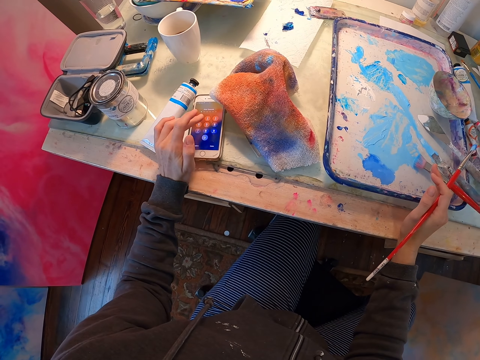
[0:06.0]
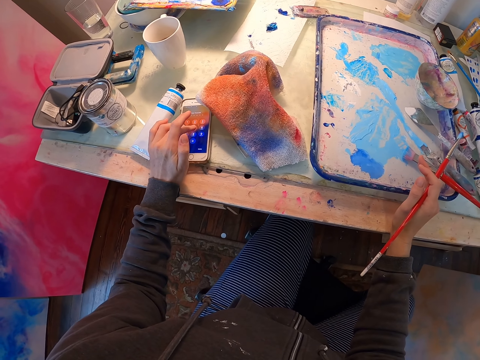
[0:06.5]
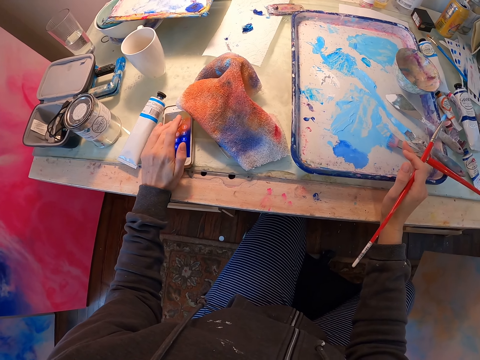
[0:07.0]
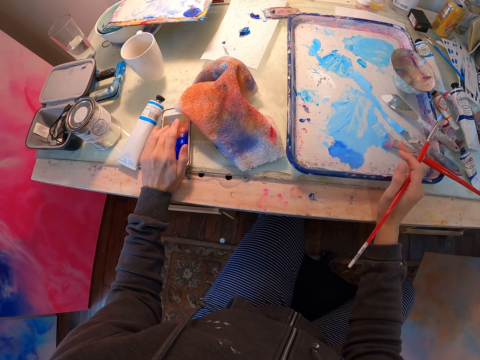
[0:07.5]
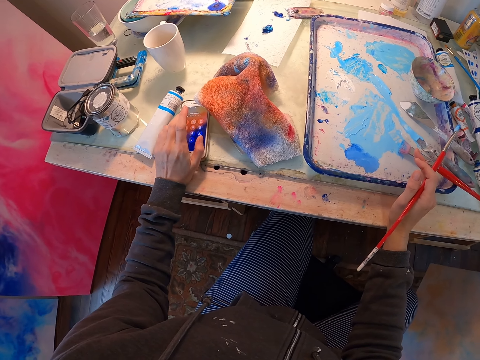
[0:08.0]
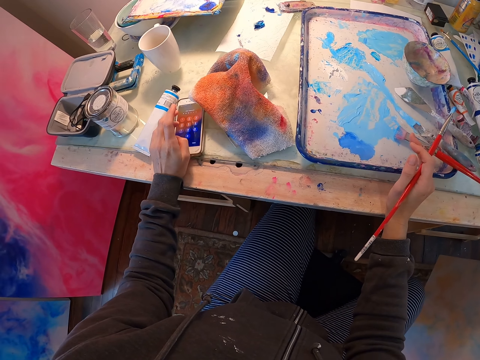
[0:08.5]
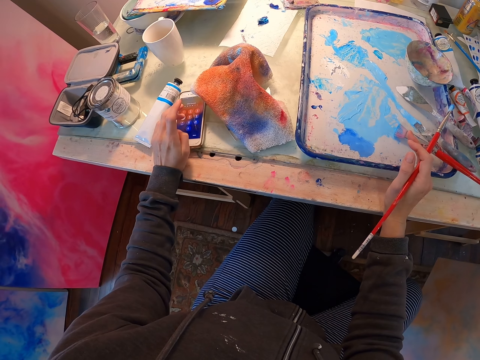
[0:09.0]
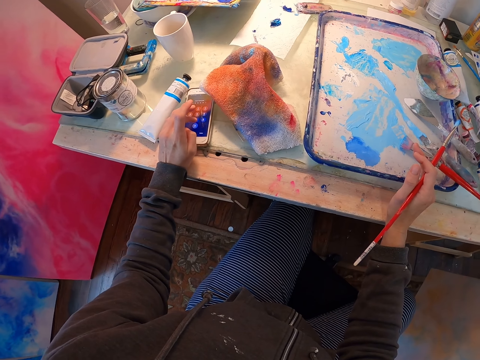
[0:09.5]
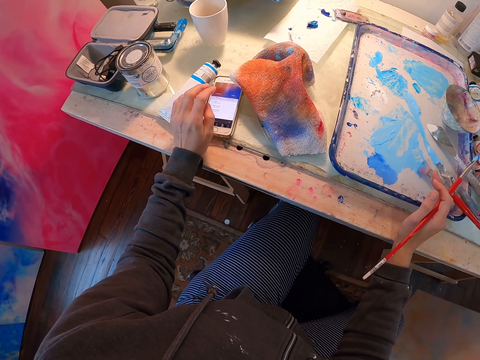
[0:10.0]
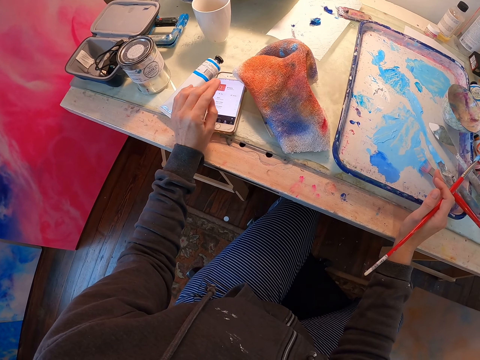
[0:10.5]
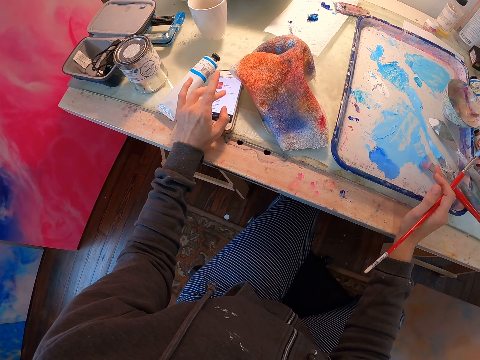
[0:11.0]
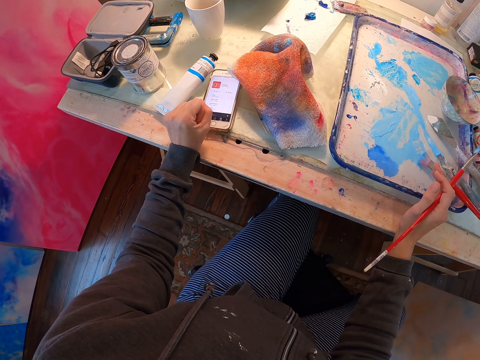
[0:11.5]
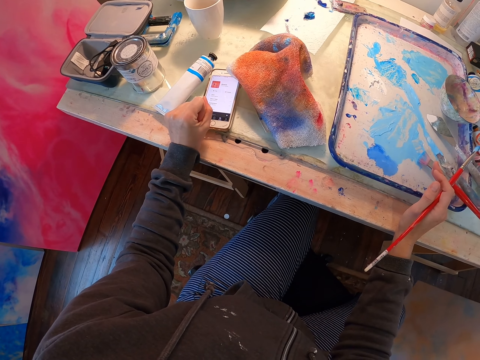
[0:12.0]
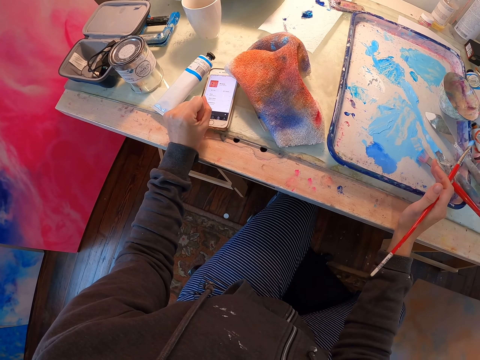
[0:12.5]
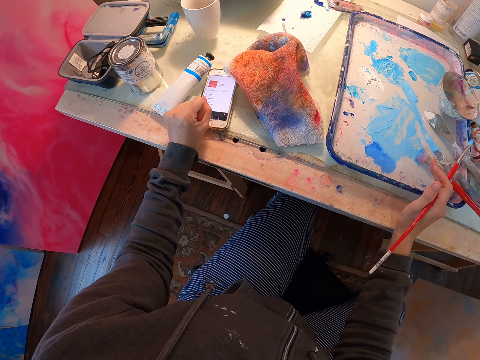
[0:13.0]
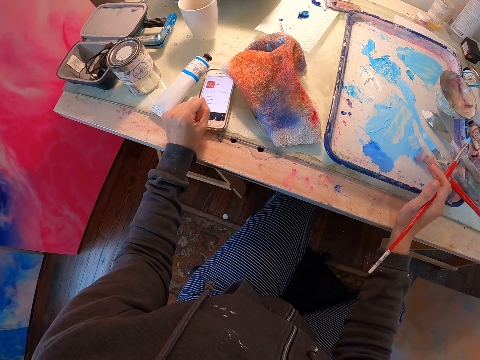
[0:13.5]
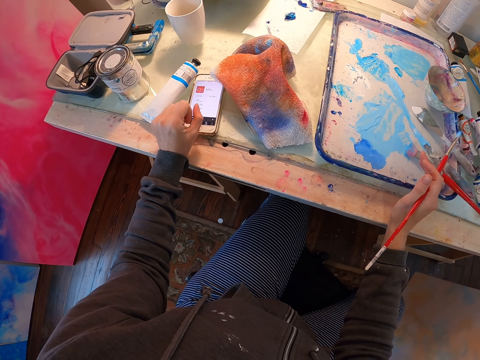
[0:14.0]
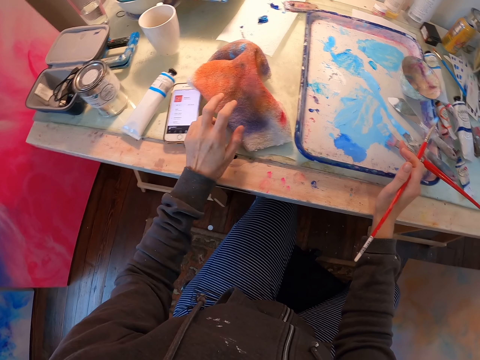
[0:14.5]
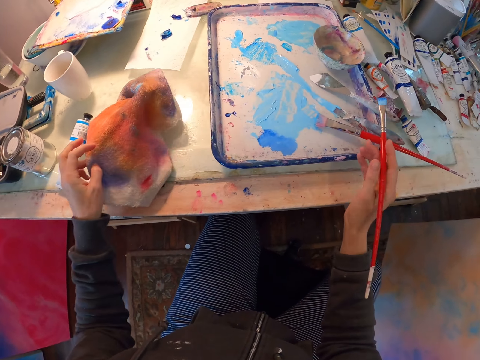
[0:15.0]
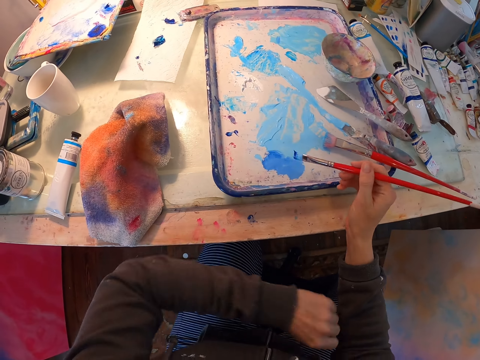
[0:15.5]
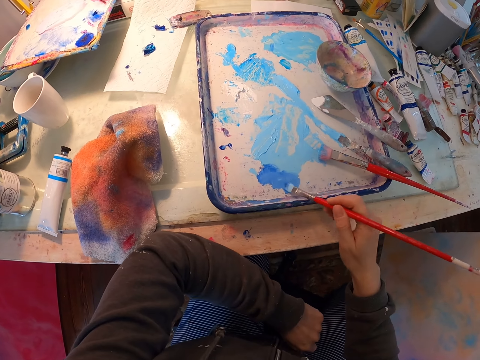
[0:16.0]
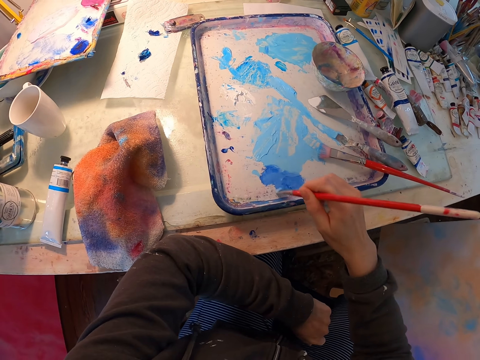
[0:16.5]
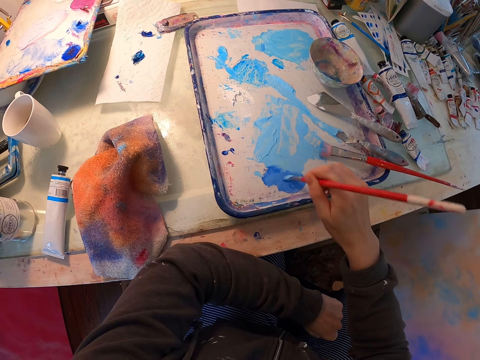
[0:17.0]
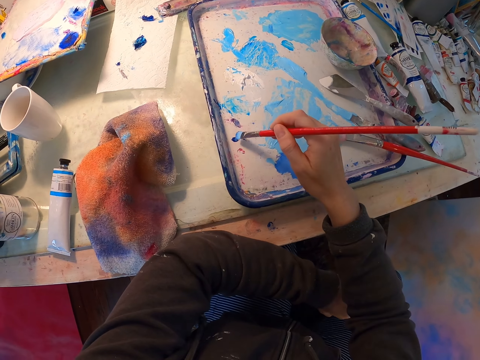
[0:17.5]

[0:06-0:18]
The camera wearer types on the phone. They drag the cloth on the table. They dip the paint brush in the paint and stir the paint with the paint brush.

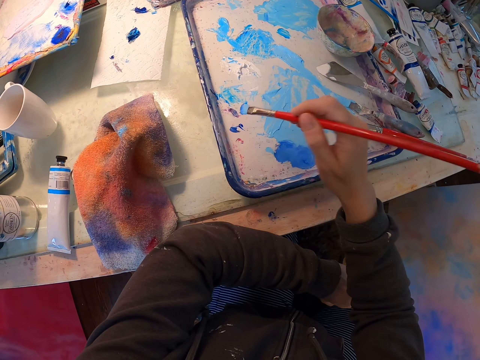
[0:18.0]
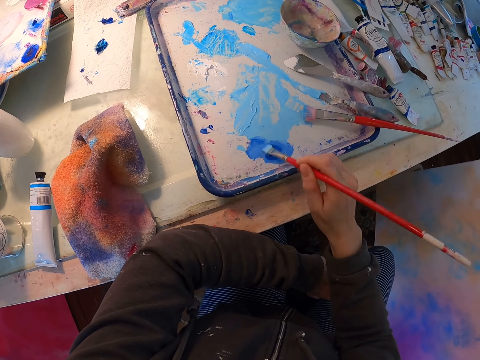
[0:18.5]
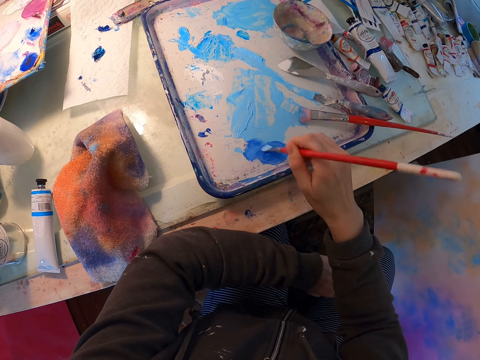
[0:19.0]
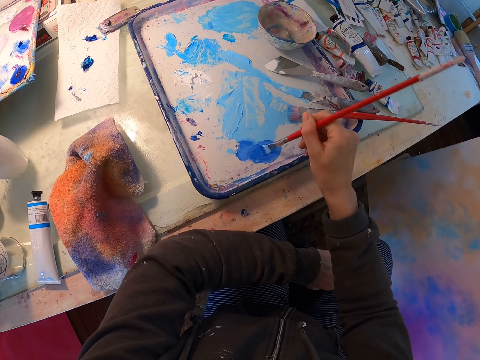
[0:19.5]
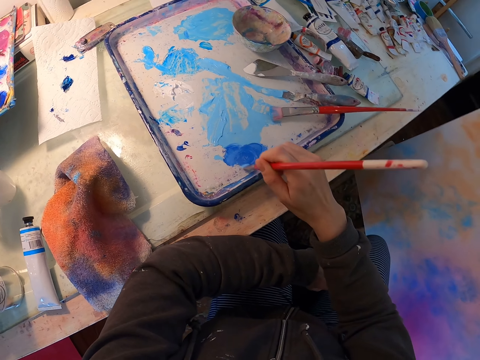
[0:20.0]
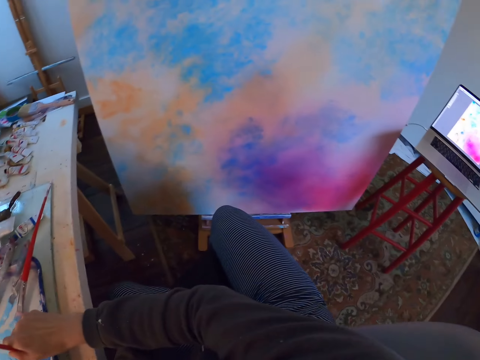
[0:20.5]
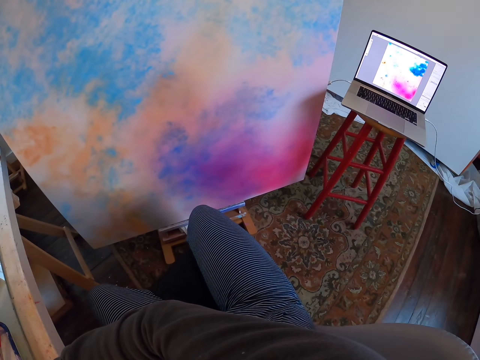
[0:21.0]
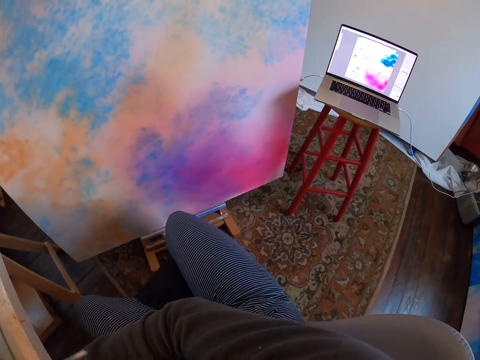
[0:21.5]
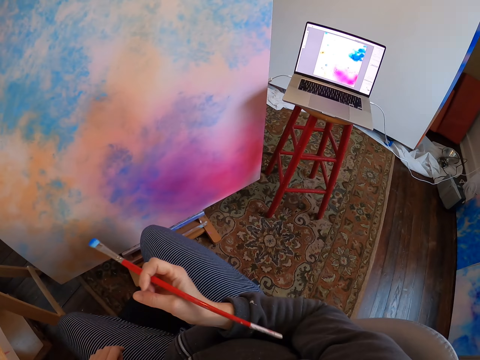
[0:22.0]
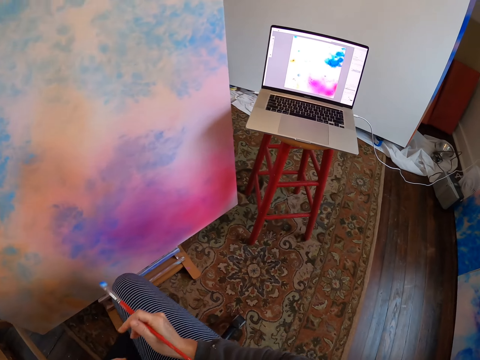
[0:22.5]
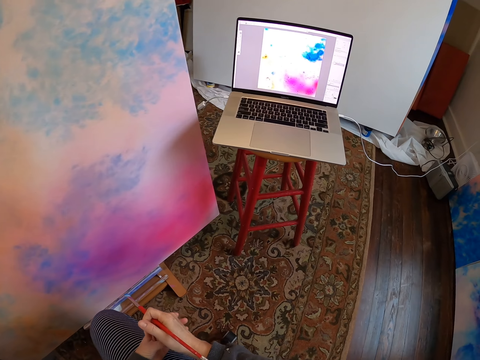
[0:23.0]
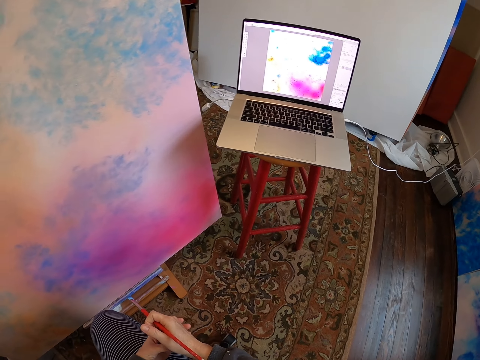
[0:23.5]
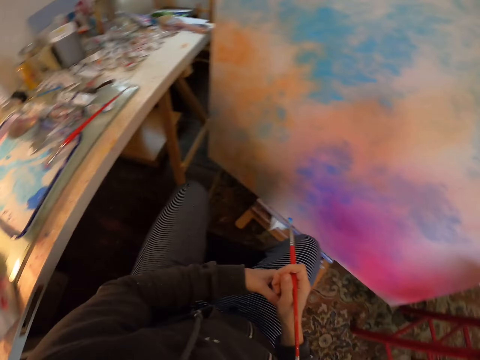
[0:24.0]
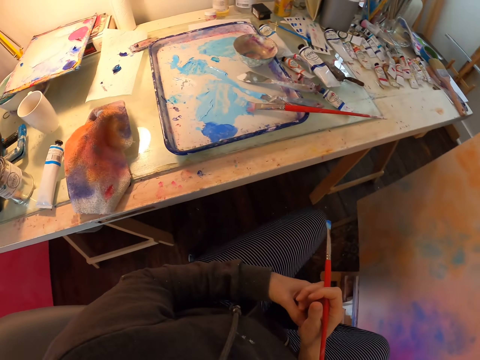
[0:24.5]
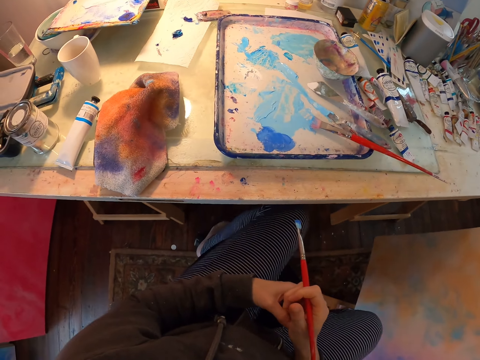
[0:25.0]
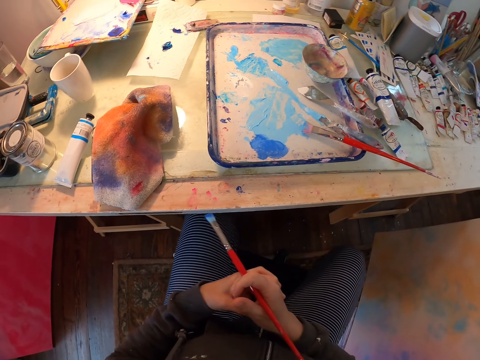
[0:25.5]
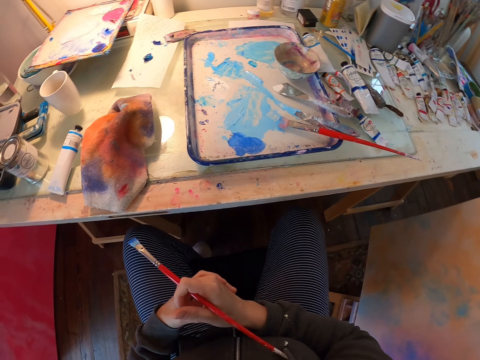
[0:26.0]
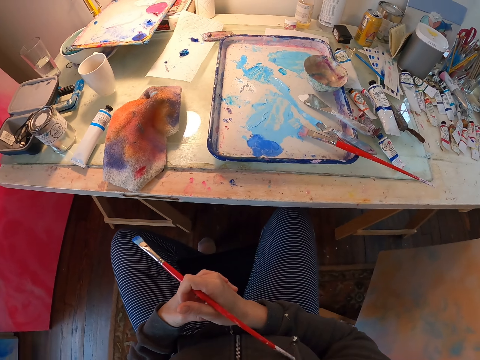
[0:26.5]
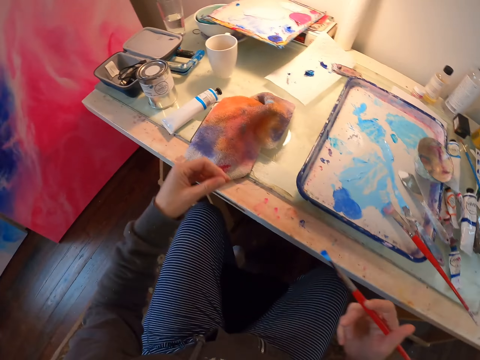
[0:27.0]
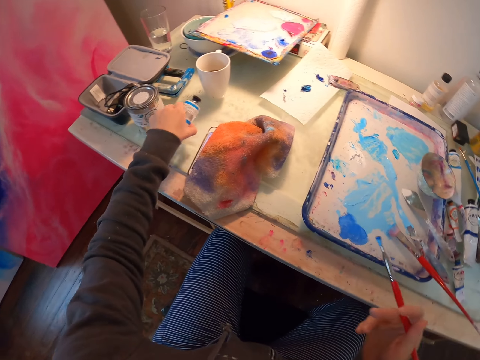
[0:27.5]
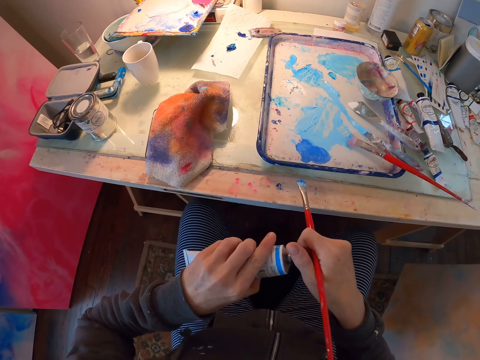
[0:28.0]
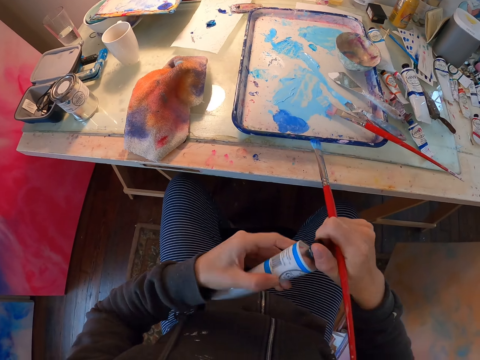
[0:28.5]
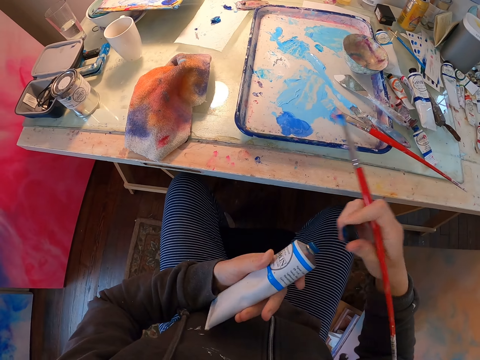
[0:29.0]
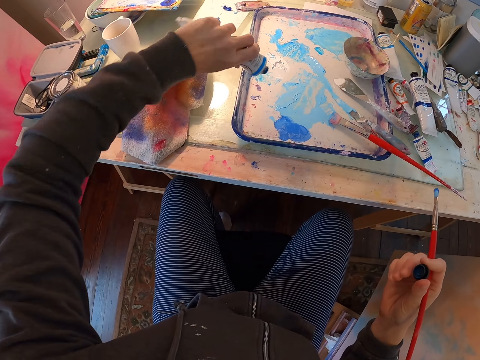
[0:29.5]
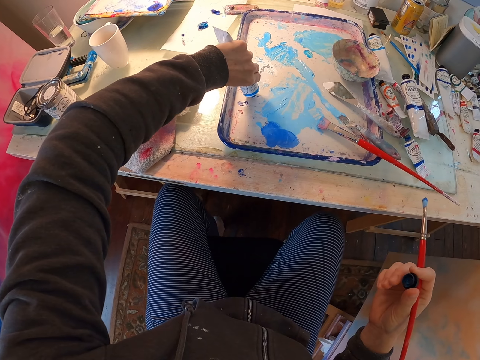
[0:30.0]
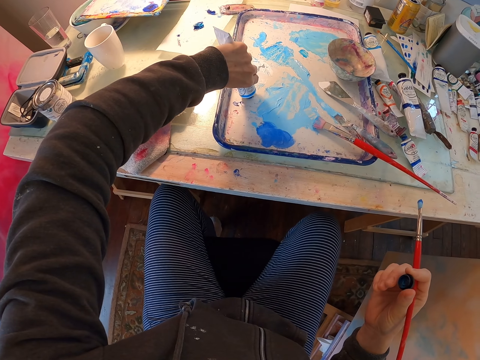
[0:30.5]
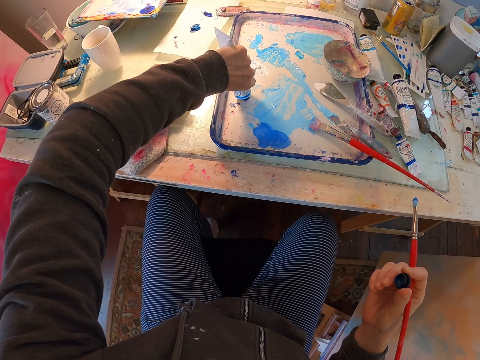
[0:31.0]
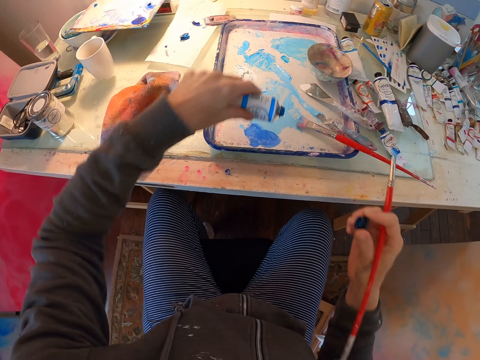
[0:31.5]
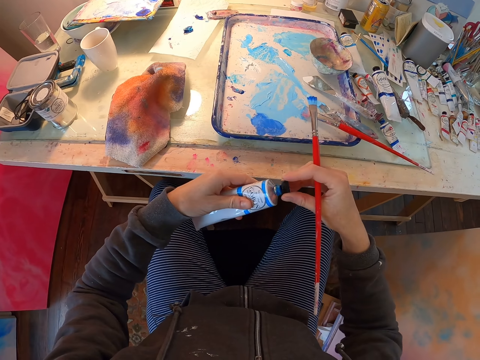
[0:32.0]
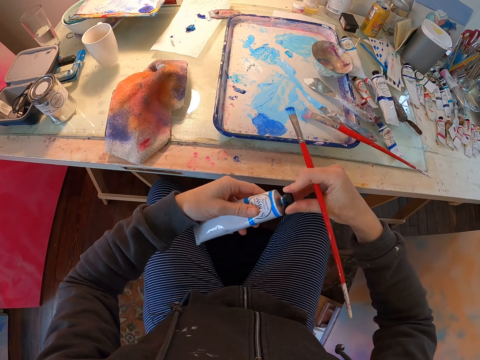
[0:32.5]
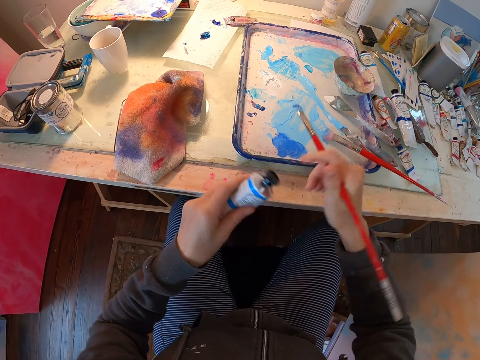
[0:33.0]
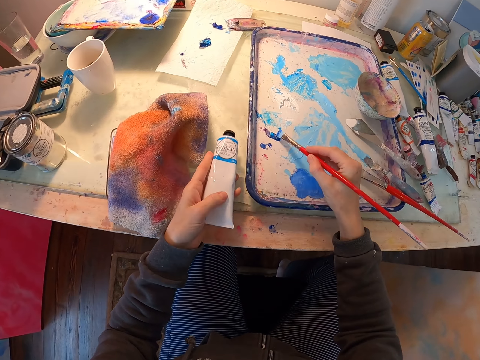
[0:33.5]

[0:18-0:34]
The camera wearer dips the paint brush in the paint and stirs the paint with the paint brush. They look at the portrait, look at the laptop, and turn around. They pick the paint bottle from the table, open the paint's lid, and pour the paint in the paint bowl. They place the paint on the tray and close the paint's lid.
